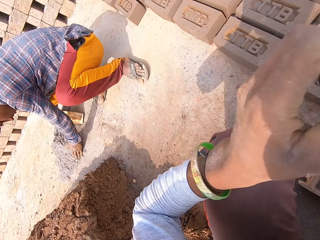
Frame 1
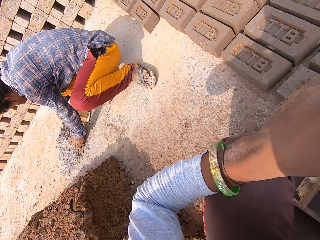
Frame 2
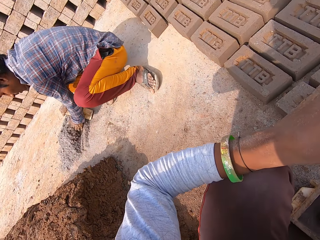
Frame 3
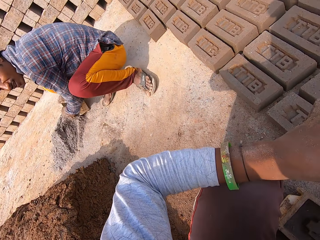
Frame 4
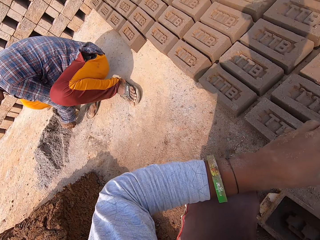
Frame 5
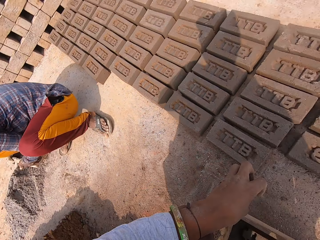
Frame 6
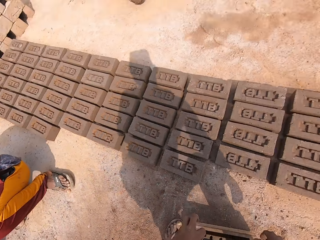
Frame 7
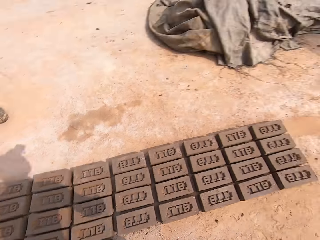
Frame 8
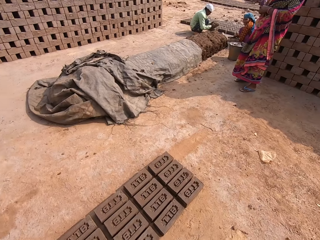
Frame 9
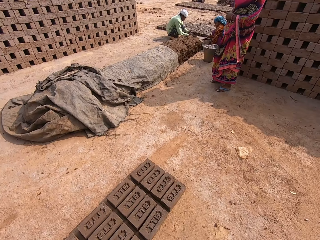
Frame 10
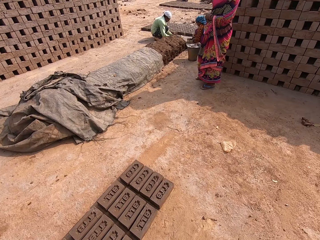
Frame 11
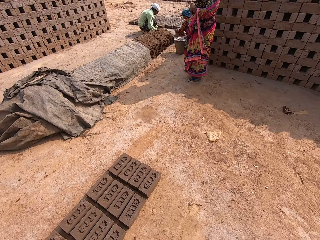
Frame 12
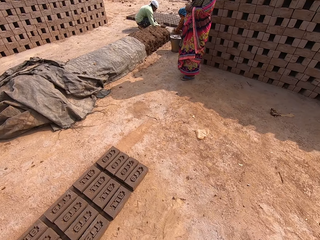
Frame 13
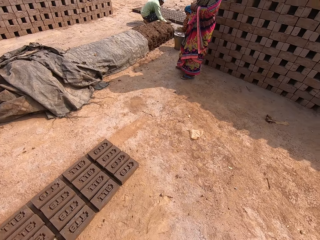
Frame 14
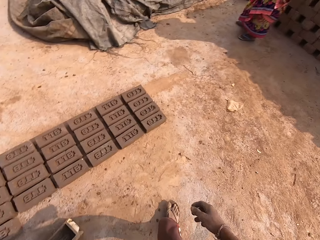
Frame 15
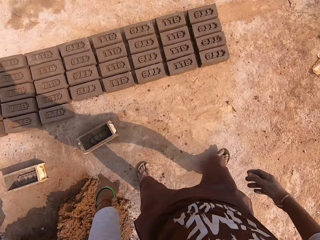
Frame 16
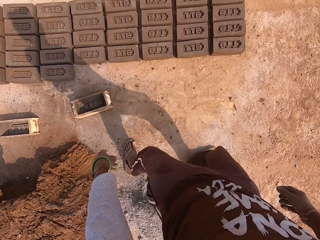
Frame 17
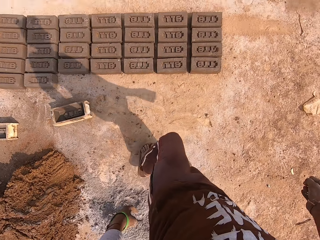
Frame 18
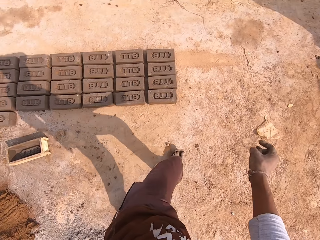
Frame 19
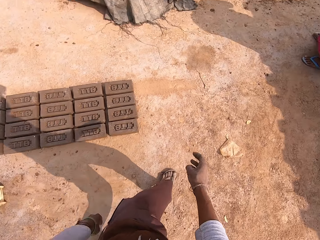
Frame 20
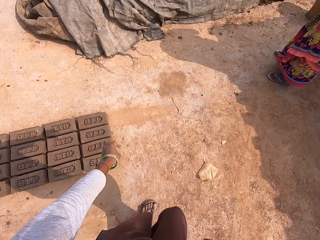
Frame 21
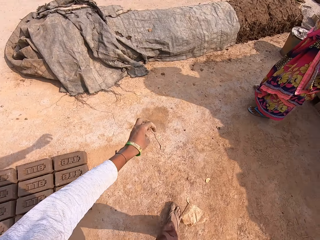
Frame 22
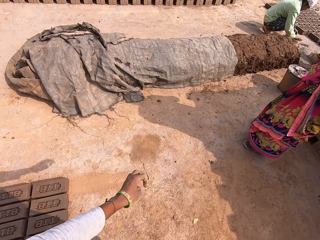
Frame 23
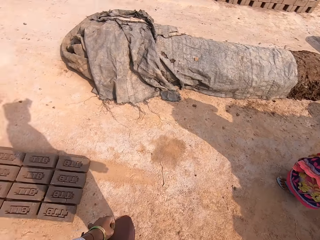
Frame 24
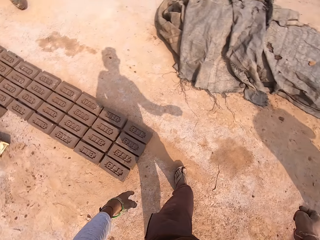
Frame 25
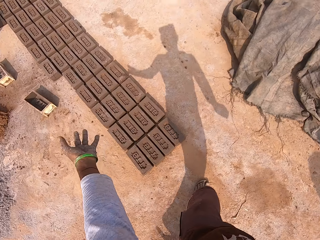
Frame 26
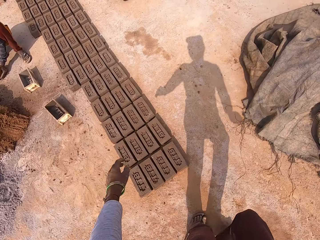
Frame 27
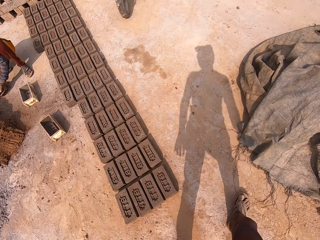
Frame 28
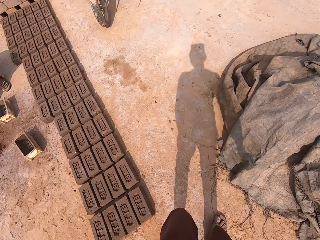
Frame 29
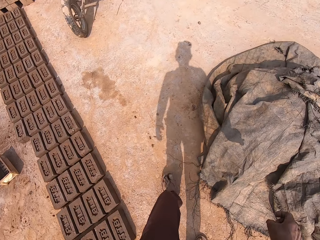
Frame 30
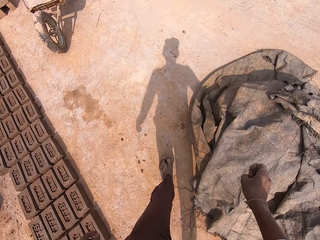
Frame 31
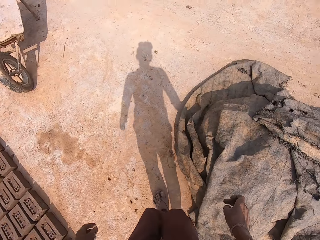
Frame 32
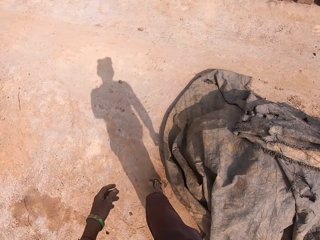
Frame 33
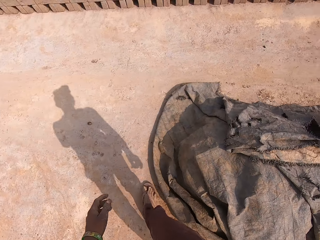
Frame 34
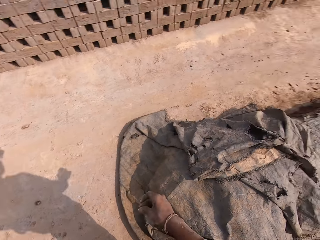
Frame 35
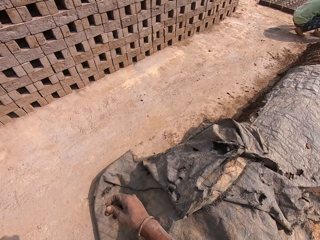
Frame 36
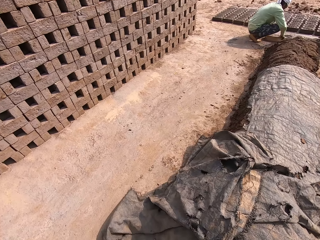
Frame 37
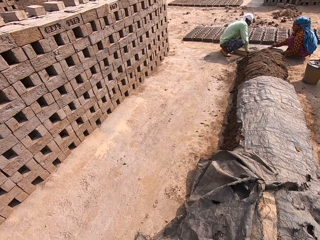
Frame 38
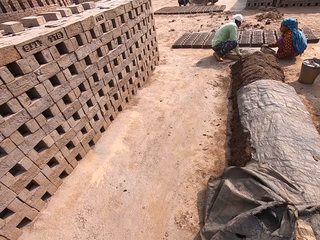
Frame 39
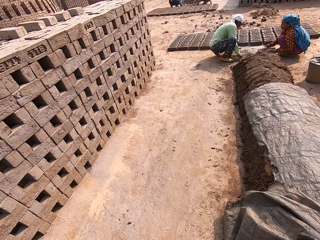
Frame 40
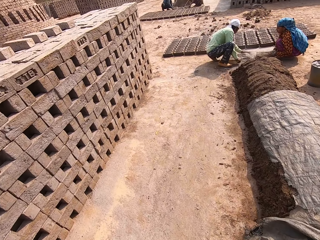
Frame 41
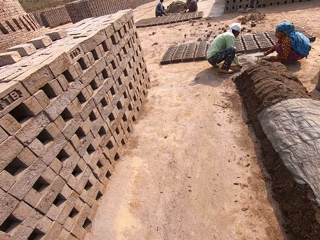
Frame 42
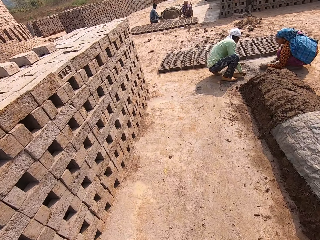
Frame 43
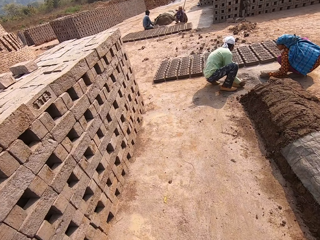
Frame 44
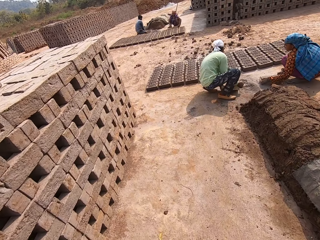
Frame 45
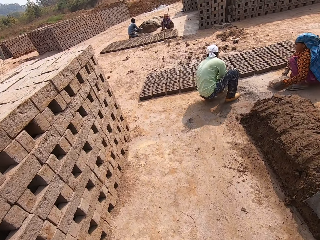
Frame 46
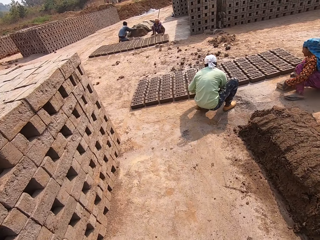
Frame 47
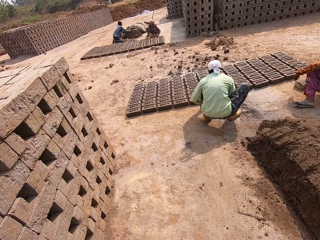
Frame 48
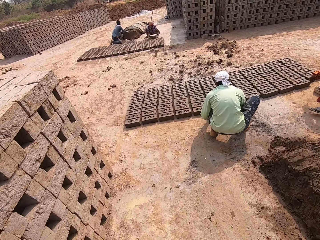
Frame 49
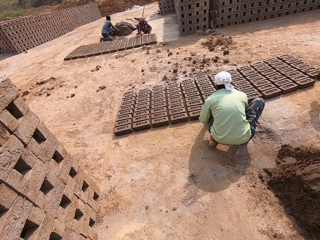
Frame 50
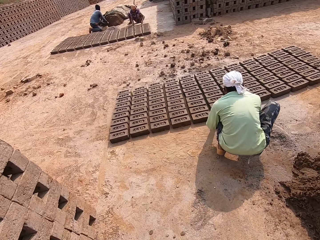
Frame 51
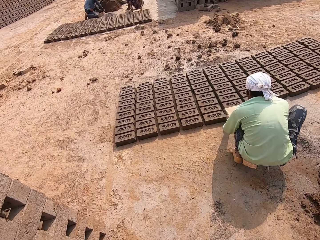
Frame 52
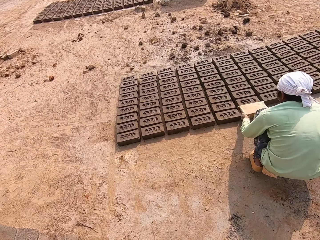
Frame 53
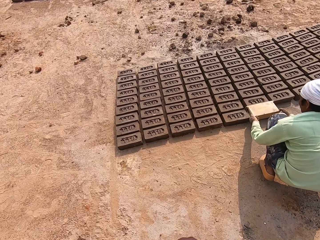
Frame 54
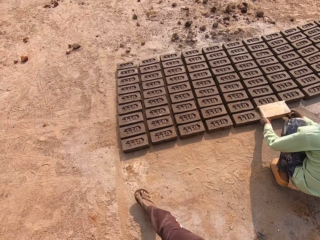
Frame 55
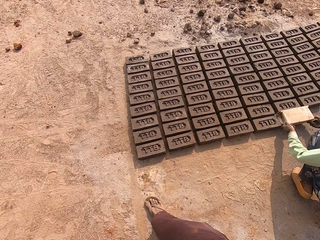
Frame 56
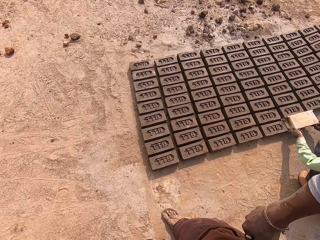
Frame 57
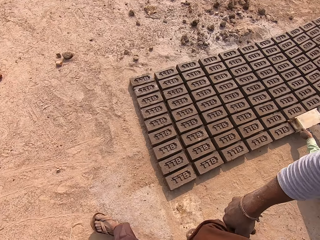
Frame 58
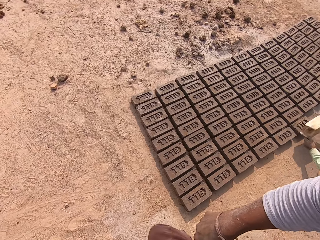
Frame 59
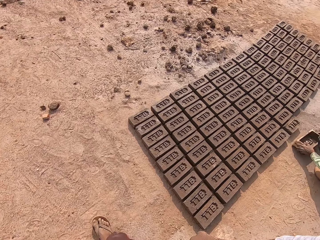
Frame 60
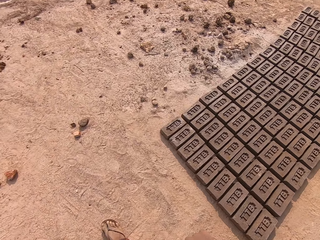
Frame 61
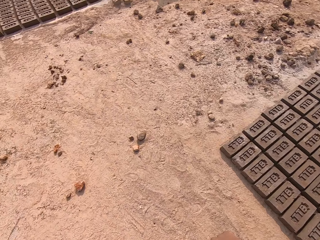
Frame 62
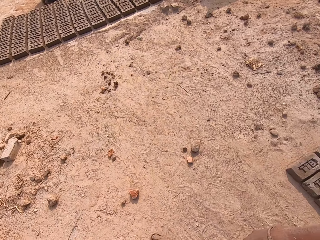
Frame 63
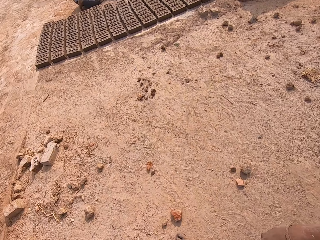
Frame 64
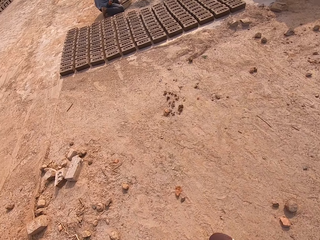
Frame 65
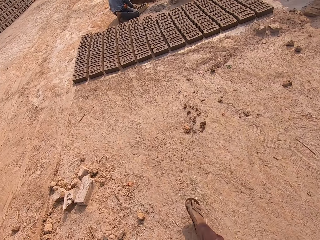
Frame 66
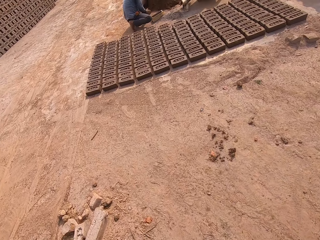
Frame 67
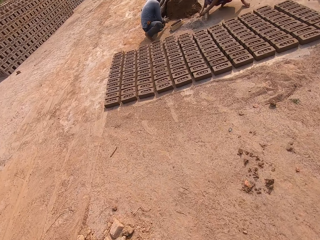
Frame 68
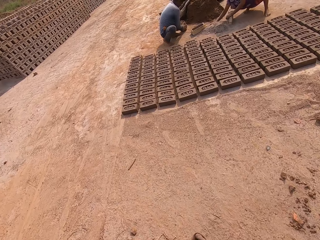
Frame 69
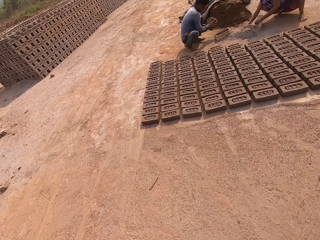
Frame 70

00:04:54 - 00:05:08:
A man gathers cement from a heap of cement with both hands. The camera wearer stands up. They walk towards another man. They walk past a woman. A third man carries a brick mold from the ground with both hands. Another woman carries a brick mold from the ground with both hands. The camera wearer walks past the third man. The third man lifts the brick mold from a sand mold with both hands and drops the brick mold on the ground with both hands.

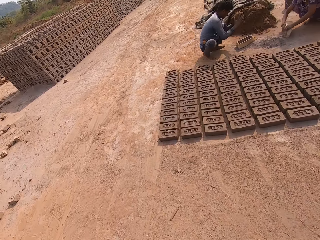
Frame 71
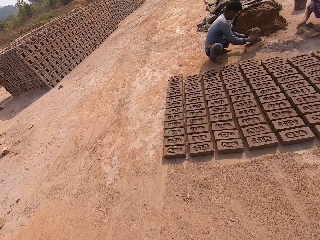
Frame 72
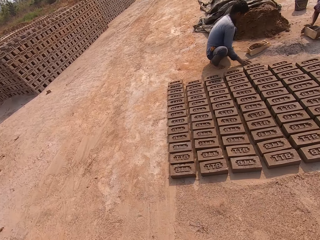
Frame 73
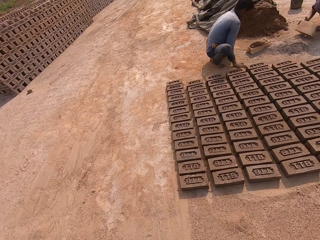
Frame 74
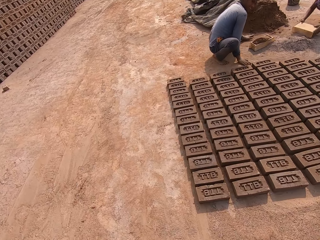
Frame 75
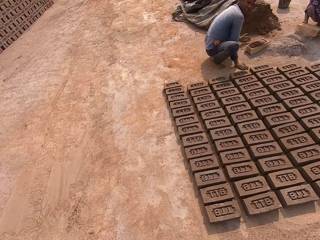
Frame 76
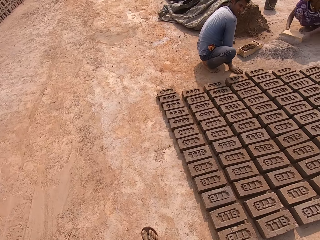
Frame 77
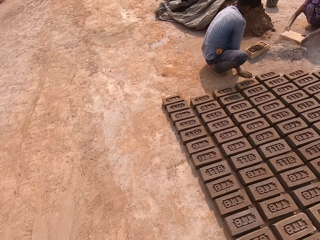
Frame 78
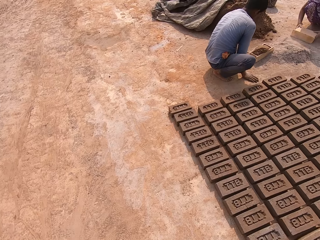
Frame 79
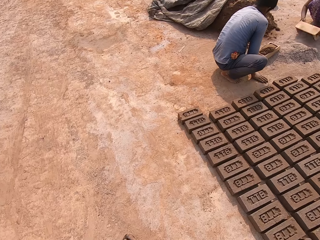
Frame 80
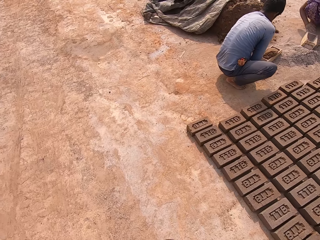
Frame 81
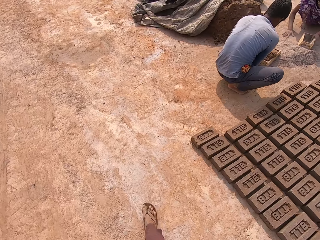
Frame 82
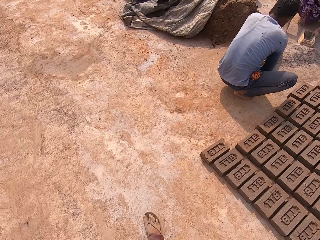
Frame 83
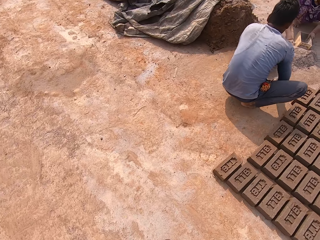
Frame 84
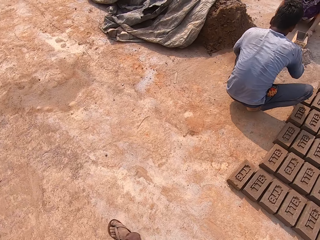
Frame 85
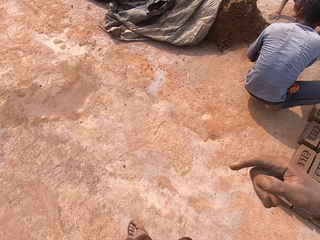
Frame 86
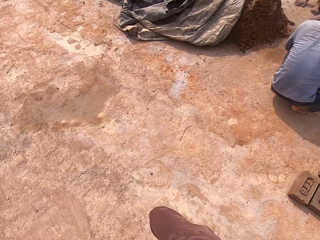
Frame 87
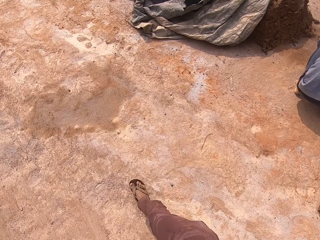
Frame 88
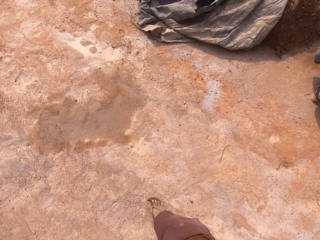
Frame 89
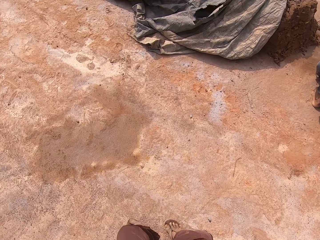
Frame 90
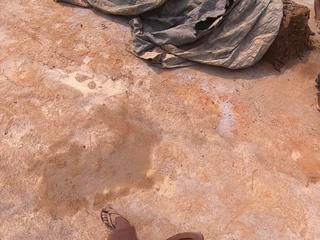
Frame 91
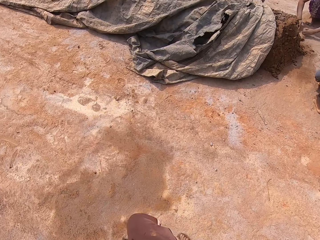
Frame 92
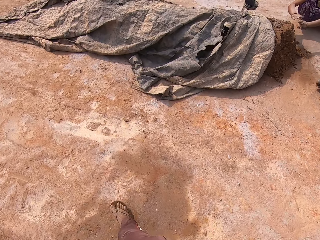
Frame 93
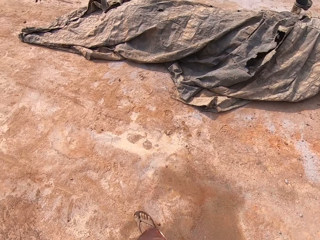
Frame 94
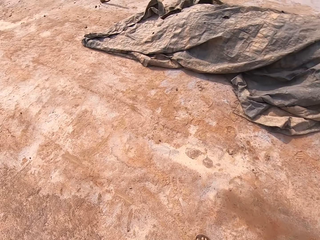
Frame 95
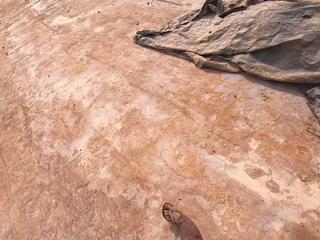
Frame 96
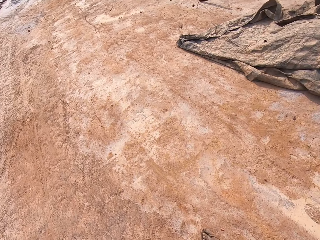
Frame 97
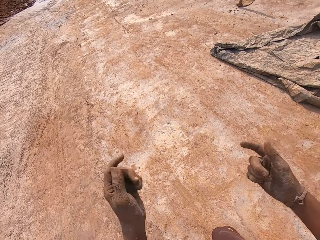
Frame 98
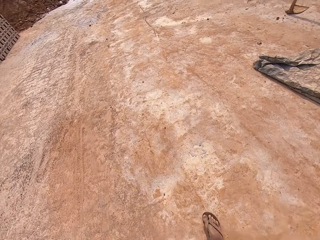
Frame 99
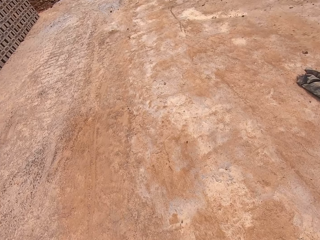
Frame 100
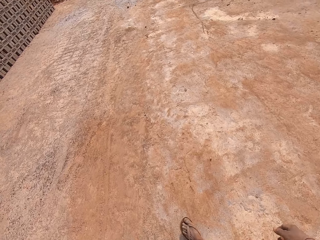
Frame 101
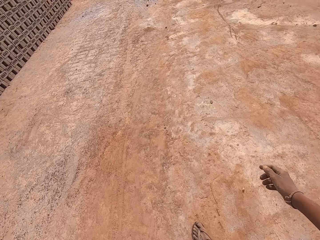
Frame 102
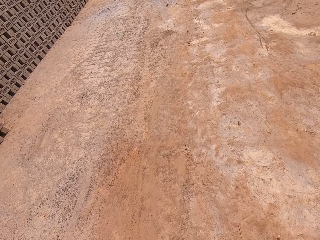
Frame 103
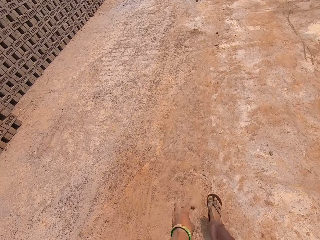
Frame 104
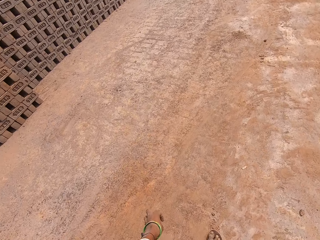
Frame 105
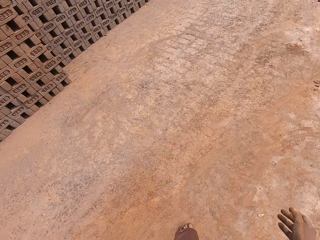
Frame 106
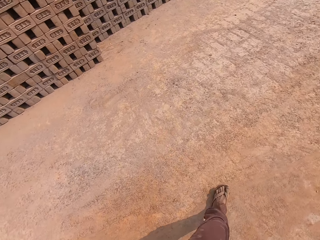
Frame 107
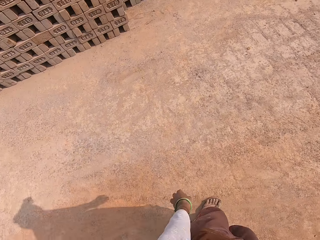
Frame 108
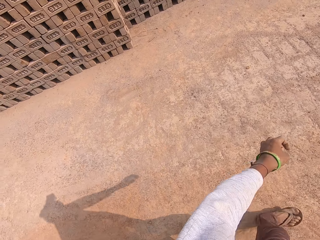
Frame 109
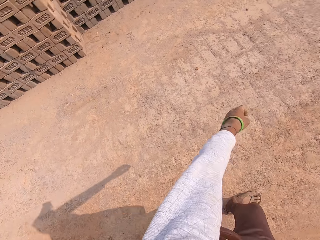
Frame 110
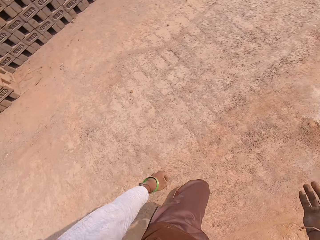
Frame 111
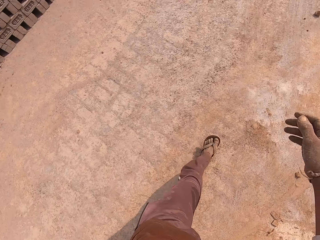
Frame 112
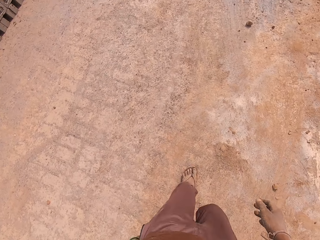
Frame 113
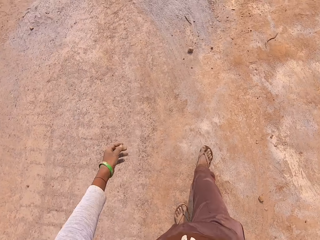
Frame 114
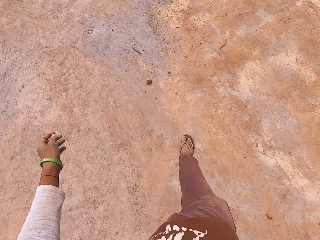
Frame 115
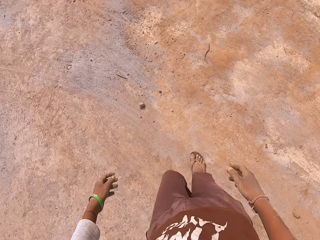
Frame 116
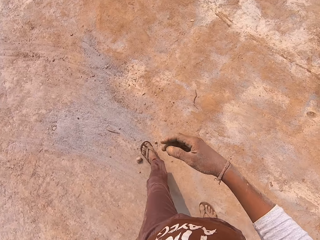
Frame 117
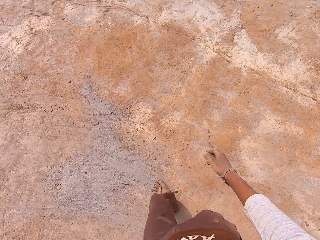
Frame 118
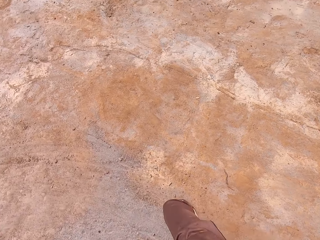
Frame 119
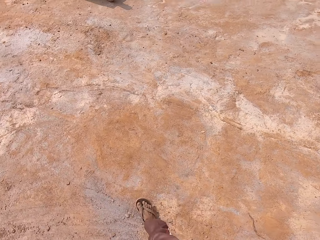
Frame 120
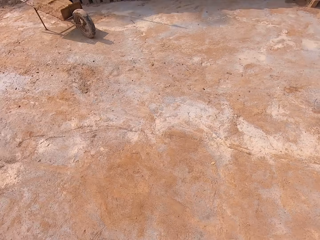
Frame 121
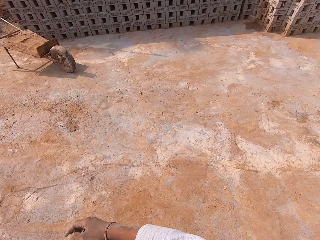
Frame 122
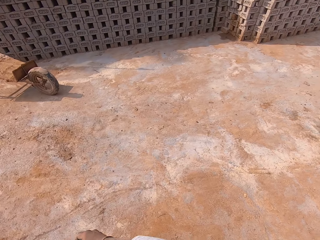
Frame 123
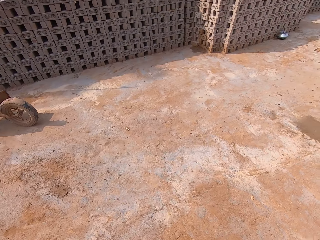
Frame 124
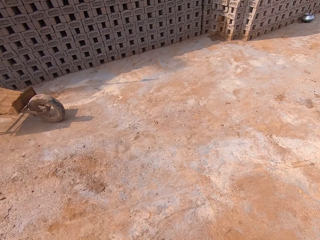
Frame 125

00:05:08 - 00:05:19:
A man throws sand into a brick mold on the ground with both hands. Another man turns a brick mold on the ground with both hands. The other man pushes cement on the ground with the brick mold in both hands. The first man gathers sand on the ground with his left hand. The camera wearer interacts with the first man and the other man. The other man drops the brick mold on the ground with both hands. The camera wearer walks past the first man. The other man takes sand from the ground with his right hand. The camera wearer walks.
